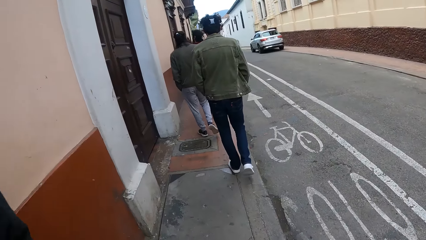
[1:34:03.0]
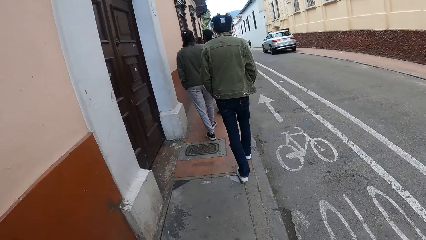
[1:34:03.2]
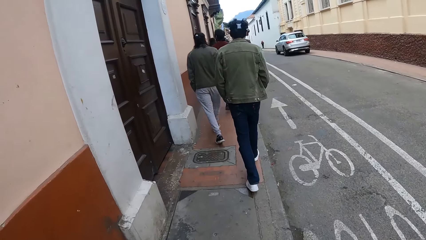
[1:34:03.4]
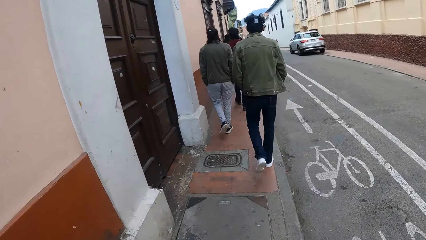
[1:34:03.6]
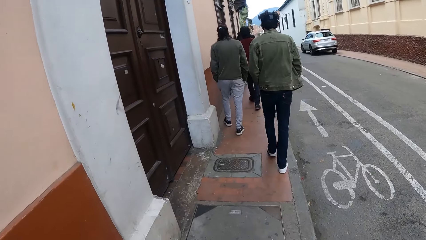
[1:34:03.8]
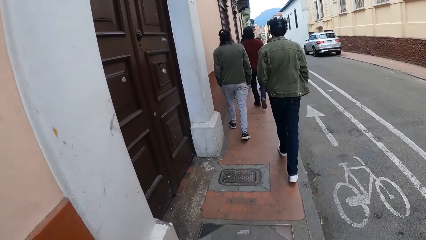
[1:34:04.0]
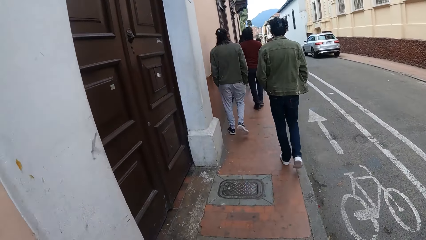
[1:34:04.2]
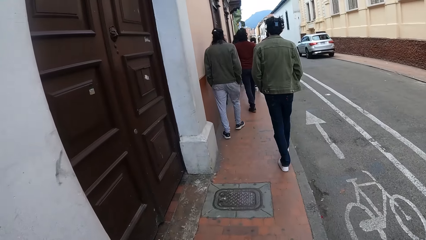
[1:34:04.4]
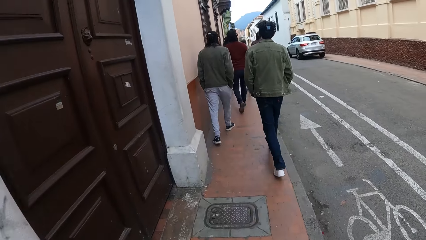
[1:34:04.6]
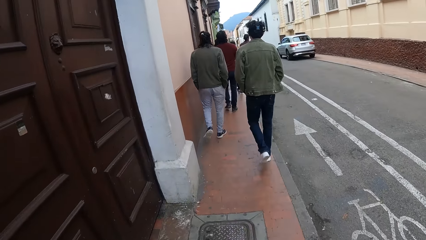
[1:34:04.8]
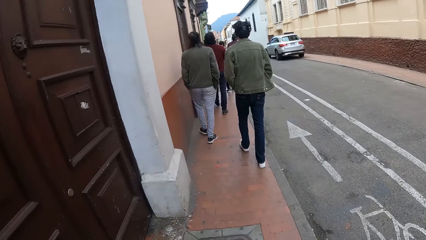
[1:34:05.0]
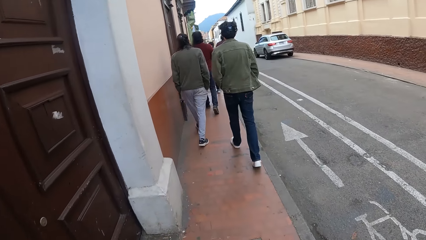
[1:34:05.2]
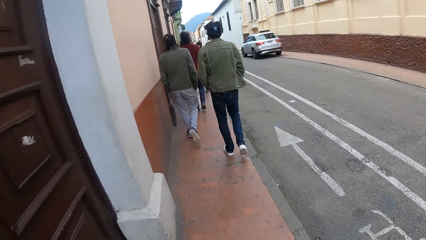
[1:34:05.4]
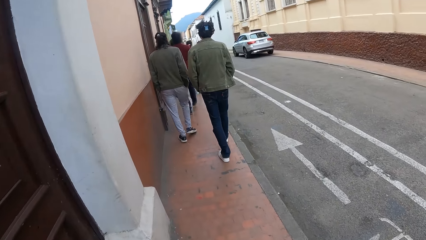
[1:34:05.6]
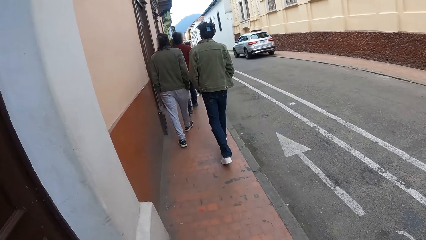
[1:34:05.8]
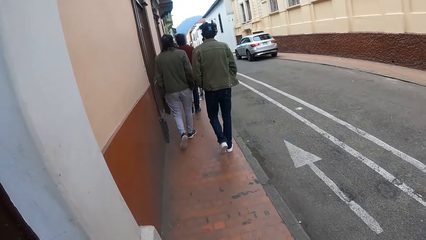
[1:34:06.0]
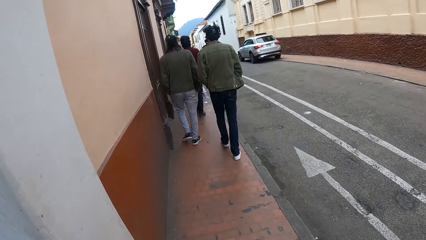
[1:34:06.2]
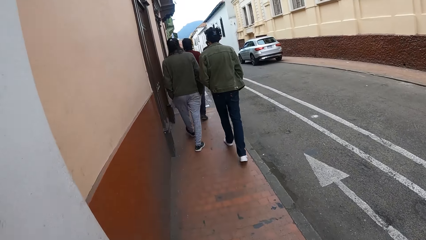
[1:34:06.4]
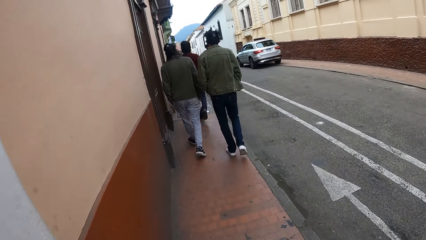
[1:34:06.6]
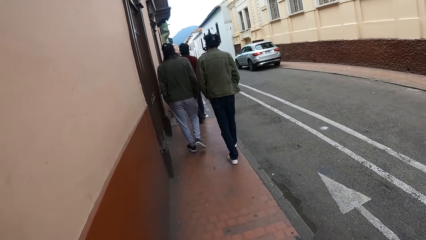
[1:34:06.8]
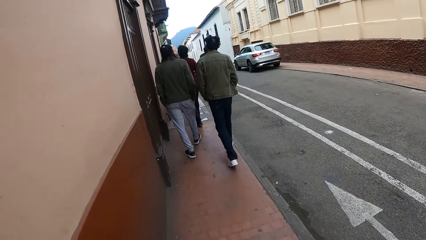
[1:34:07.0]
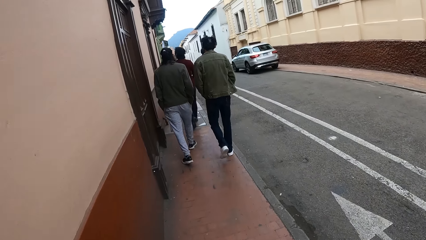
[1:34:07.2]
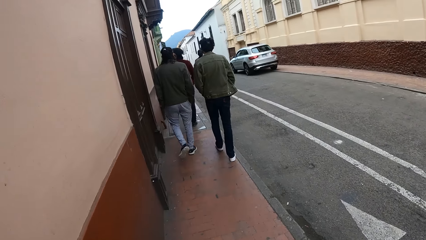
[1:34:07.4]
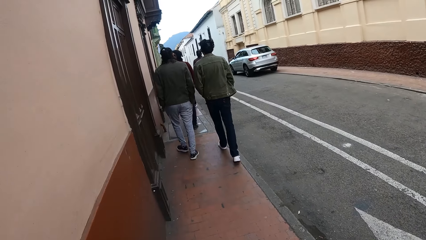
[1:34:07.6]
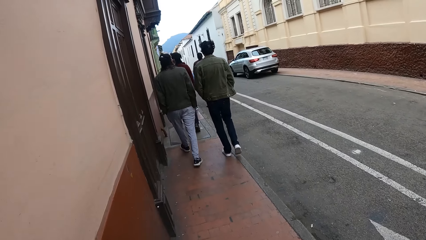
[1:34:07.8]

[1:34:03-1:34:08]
The camera wearer walks straight forward.

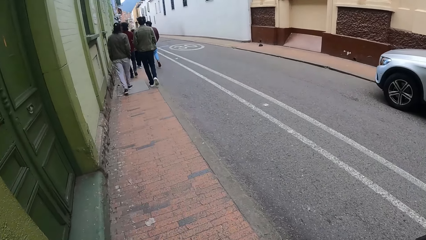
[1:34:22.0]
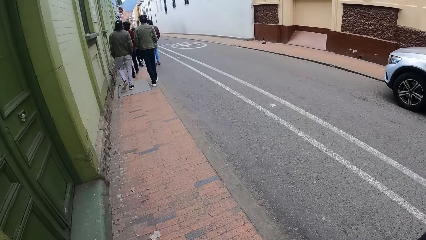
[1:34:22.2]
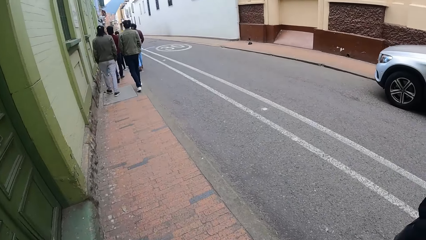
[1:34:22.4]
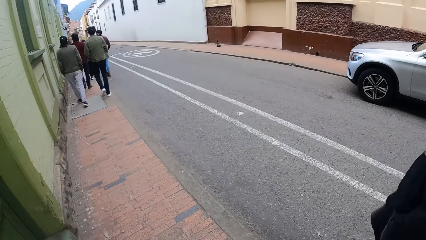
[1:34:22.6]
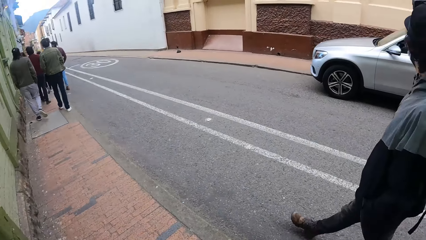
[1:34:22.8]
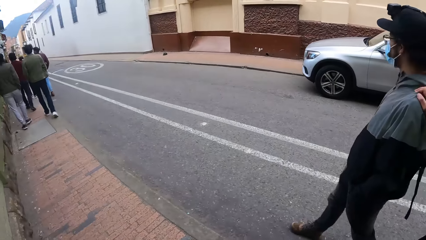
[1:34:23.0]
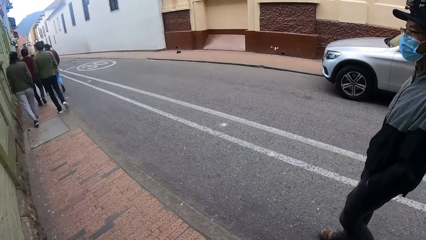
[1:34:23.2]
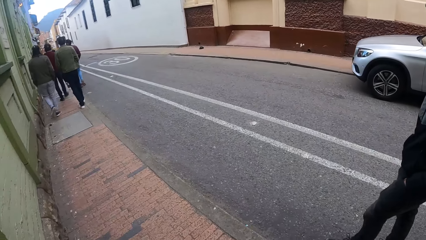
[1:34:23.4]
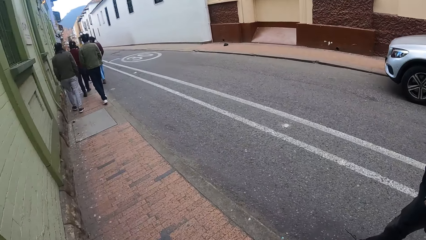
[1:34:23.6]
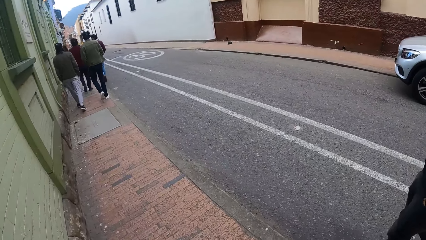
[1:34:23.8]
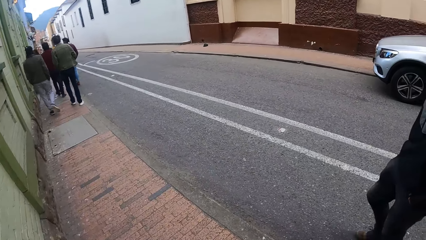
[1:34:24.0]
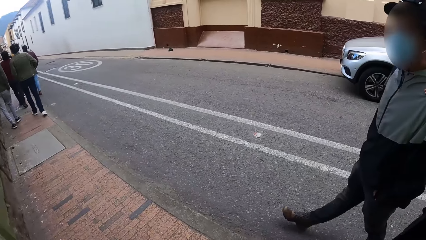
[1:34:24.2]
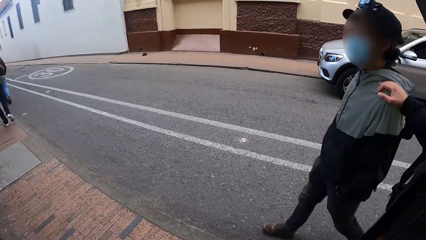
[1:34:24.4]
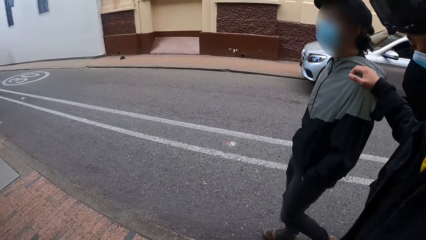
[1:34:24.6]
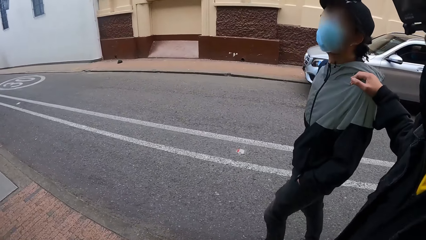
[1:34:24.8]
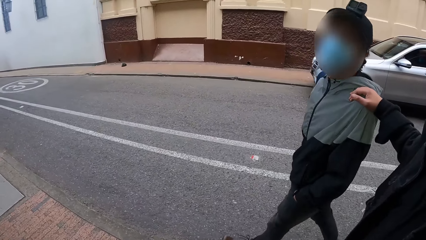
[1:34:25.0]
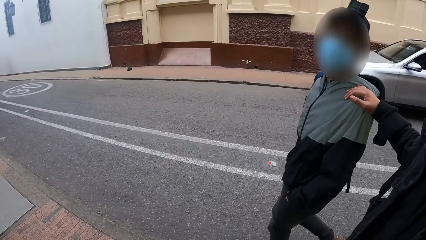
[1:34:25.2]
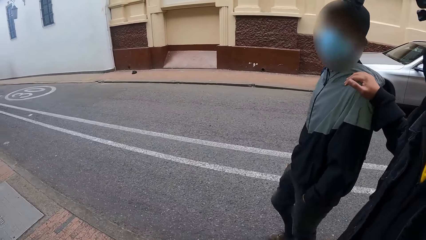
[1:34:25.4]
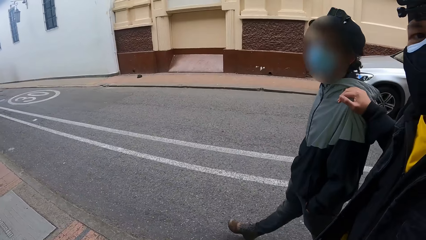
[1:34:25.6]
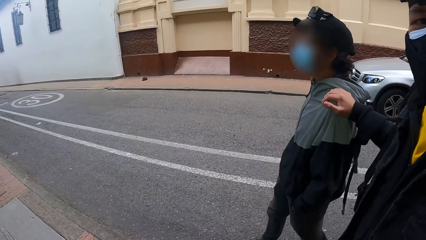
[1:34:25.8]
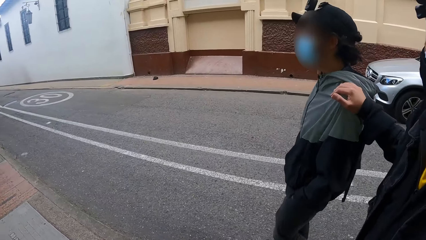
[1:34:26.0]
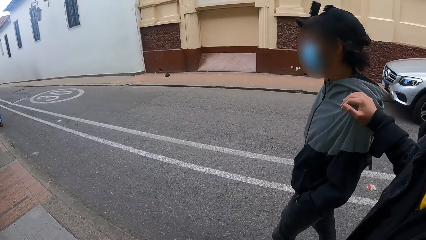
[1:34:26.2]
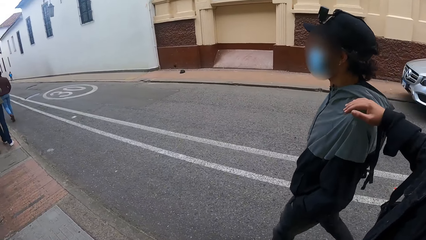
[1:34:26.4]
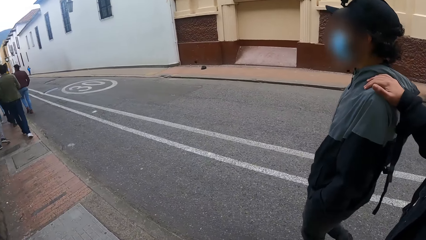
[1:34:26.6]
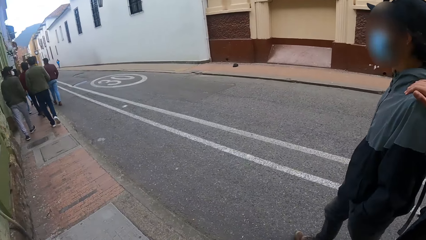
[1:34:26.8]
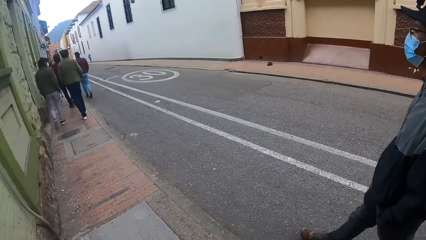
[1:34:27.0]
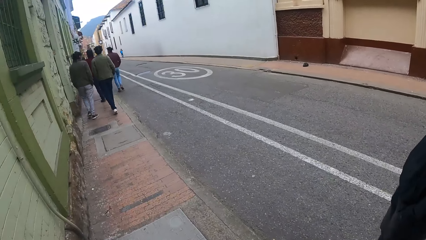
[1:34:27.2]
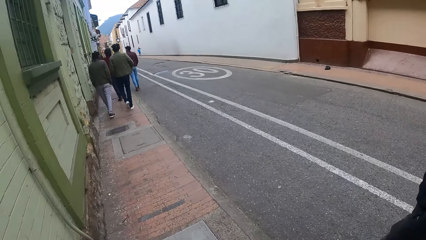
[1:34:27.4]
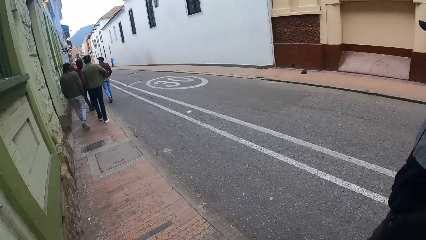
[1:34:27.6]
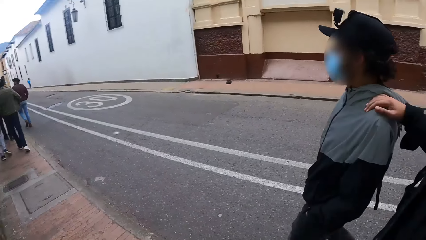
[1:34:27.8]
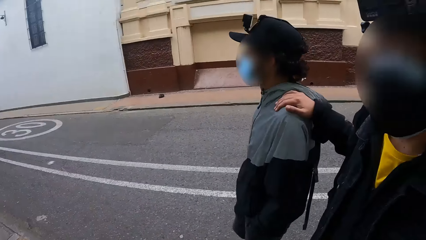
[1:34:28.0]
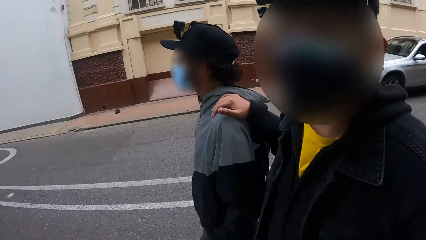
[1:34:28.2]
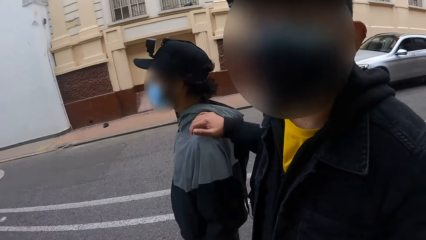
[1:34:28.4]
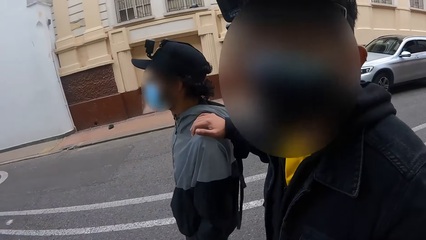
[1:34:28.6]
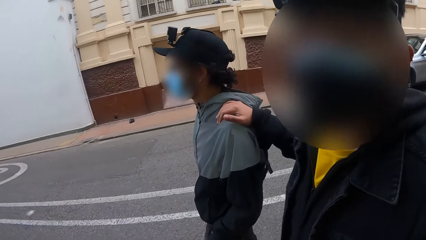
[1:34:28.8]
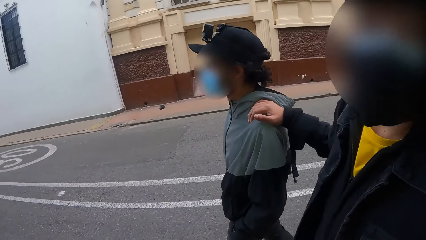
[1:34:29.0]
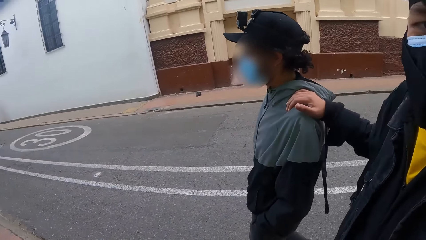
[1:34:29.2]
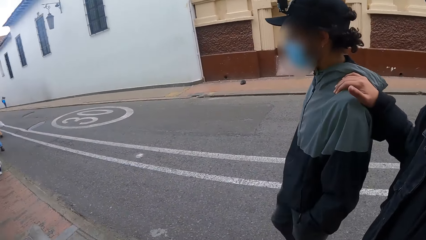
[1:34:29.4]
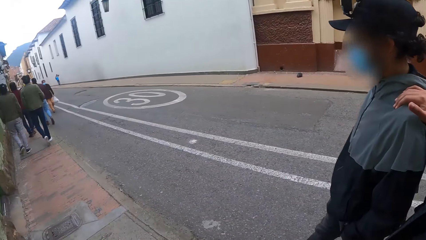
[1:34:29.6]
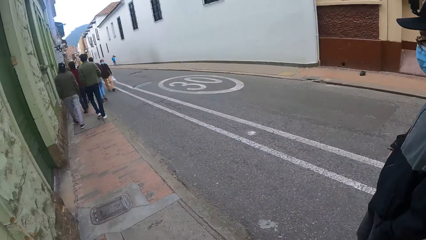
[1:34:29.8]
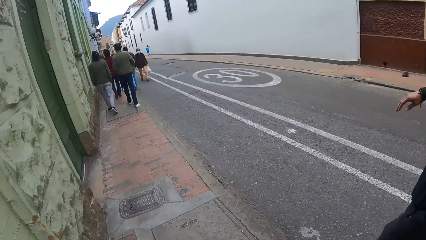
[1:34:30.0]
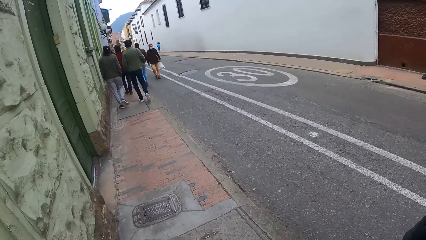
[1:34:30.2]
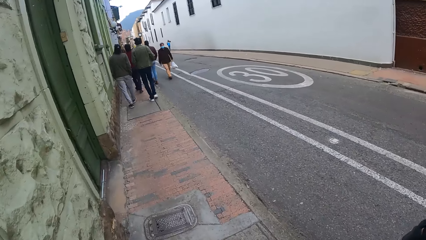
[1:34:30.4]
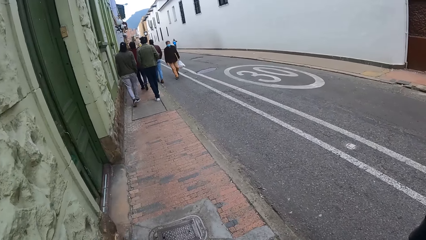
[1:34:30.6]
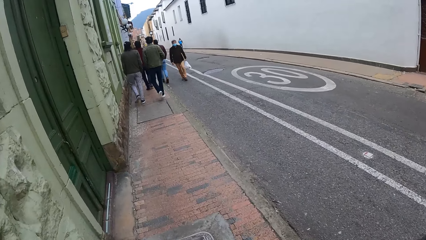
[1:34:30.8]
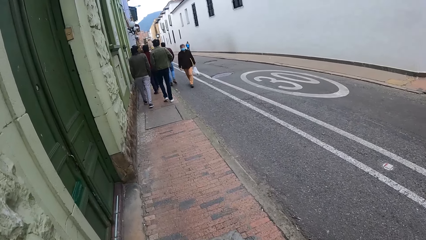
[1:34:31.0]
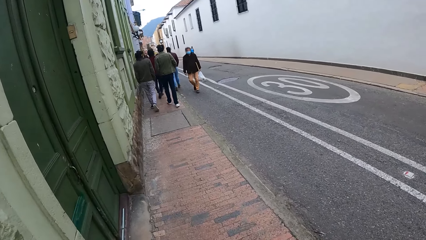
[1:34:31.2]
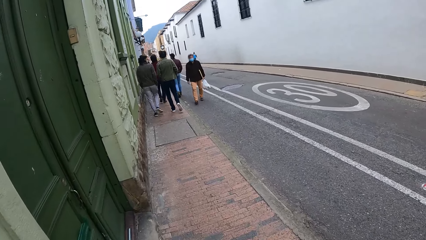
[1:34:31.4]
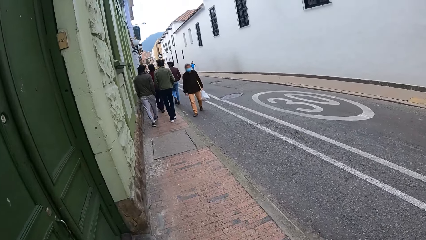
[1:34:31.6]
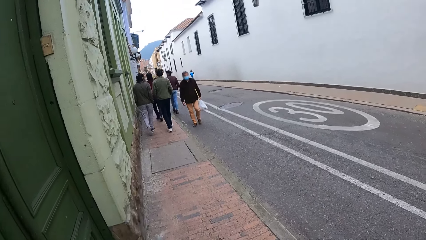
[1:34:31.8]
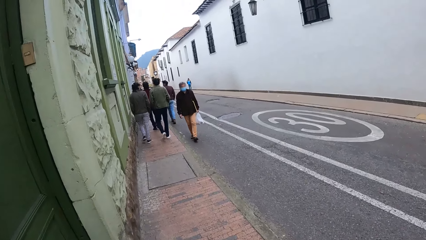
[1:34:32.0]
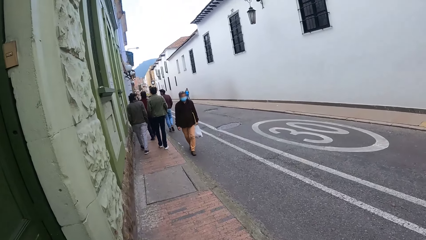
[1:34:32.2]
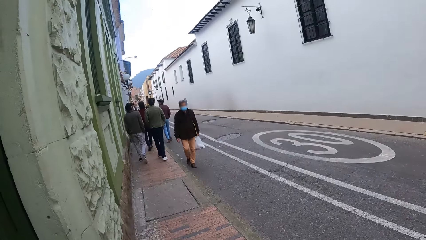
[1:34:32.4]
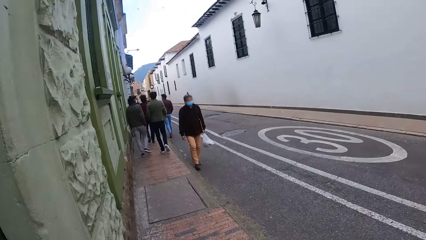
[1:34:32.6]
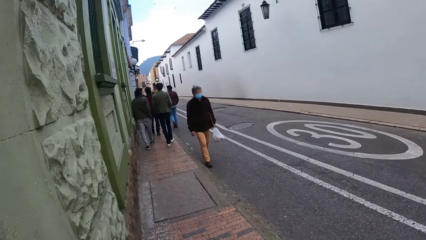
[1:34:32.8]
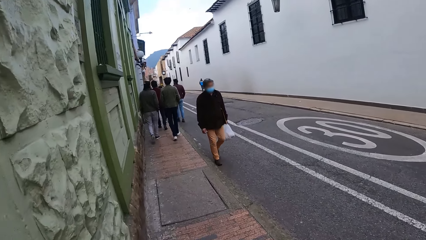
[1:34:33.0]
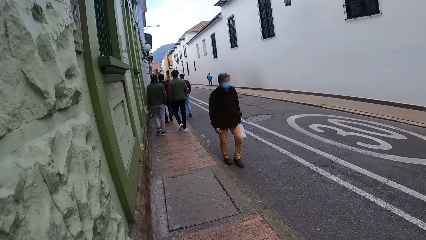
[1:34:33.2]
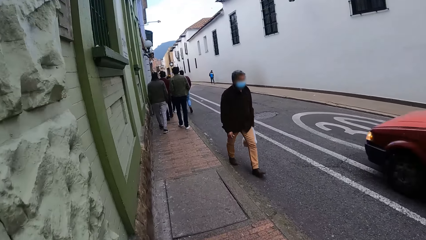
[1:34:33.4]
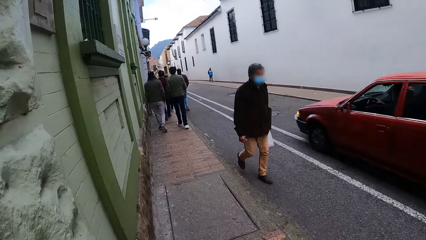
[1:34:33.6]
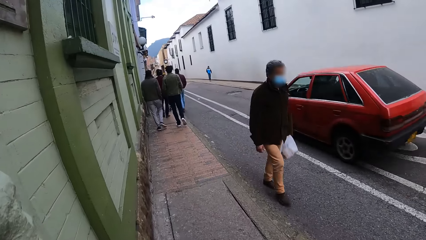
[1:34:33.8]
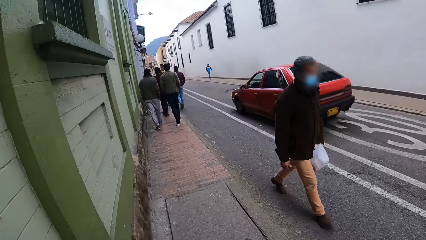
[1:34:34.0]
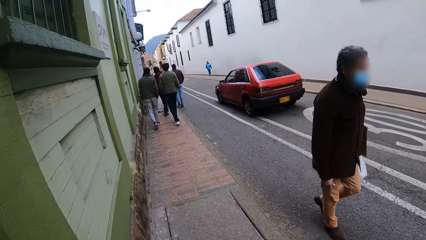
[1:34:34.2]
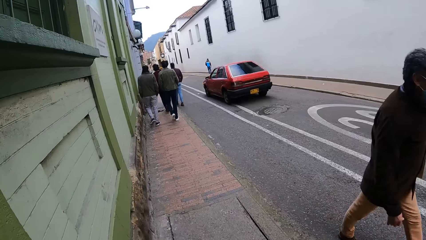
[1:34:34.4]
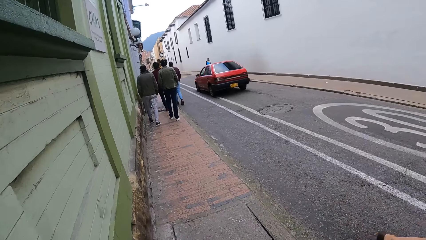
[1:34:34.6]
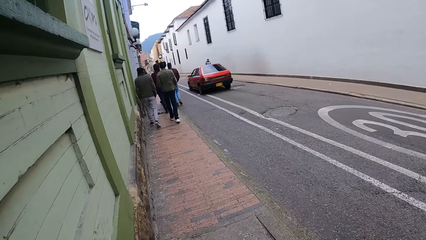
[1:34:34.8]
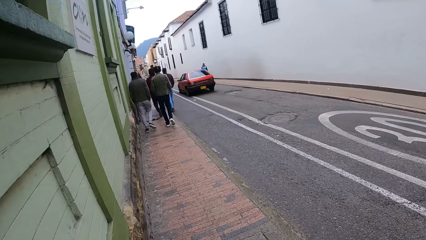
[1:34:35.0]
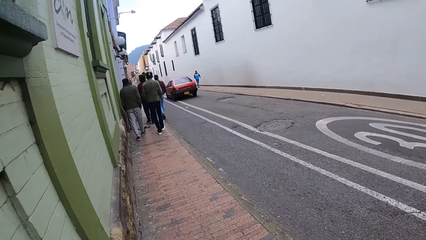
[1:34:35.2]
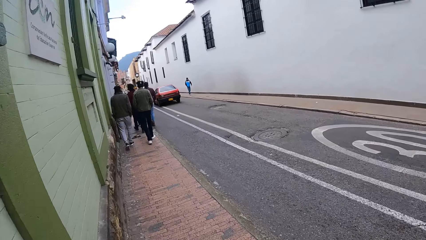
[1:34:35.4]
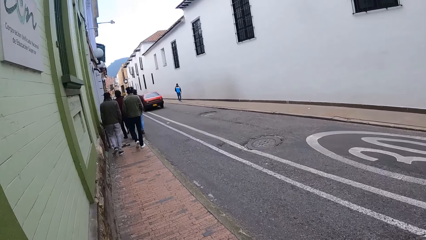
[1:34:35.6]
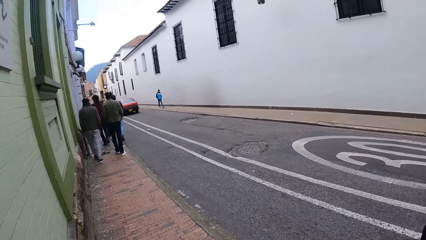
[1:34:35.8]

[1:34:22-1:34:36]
The camera wearer looks at a person. A man rests his right hand on the left shoulder of another man. The camera wearer looks at another person. They look ahead.
